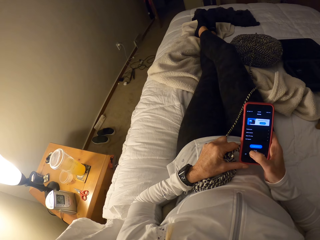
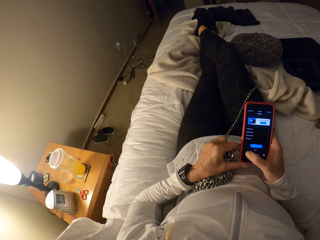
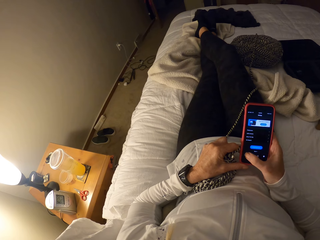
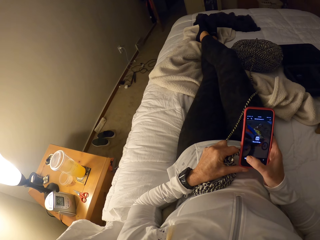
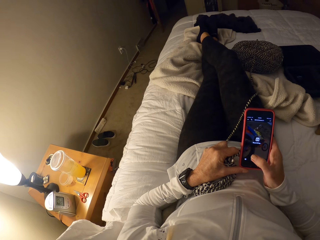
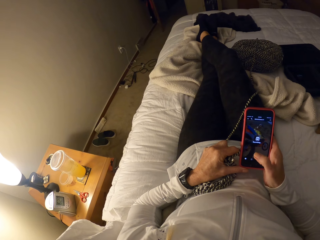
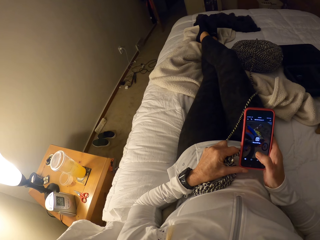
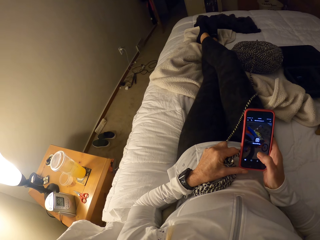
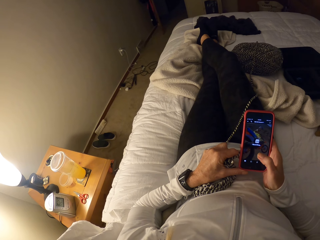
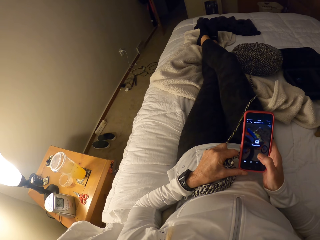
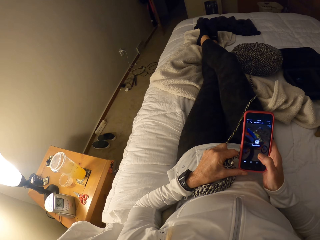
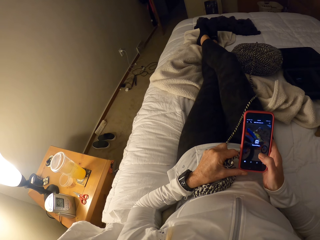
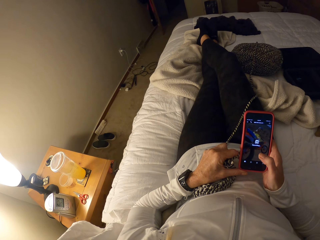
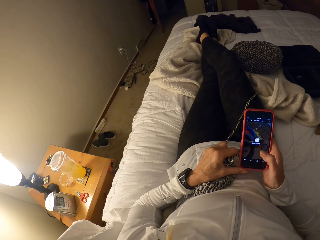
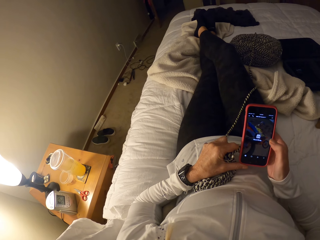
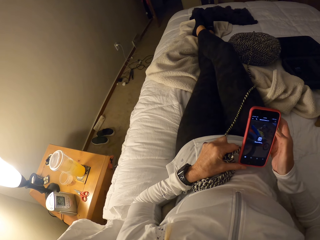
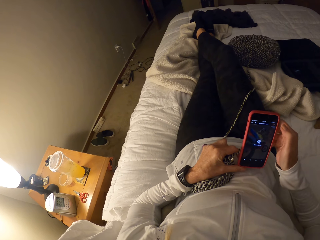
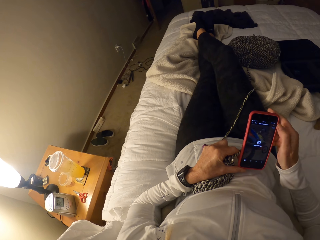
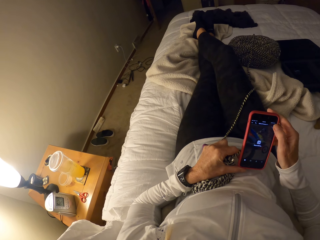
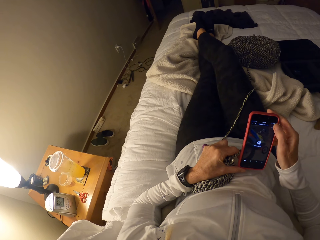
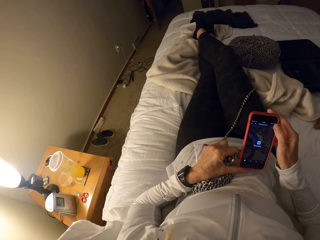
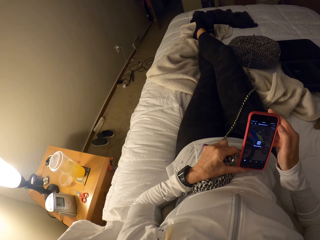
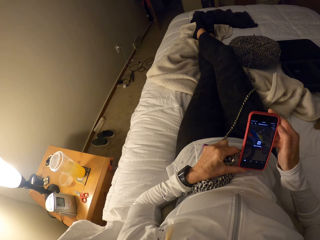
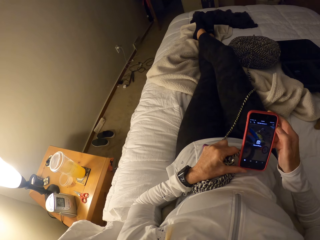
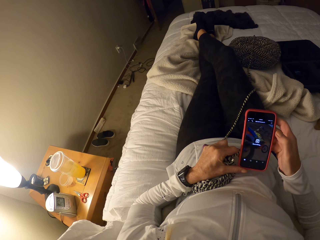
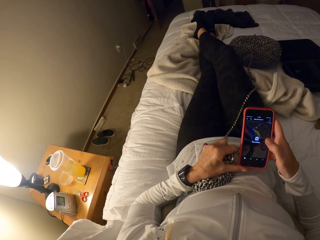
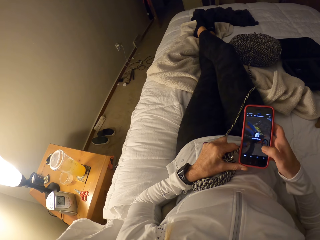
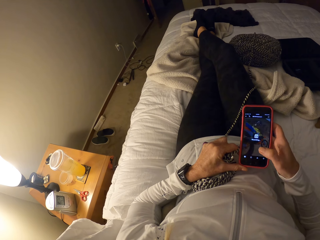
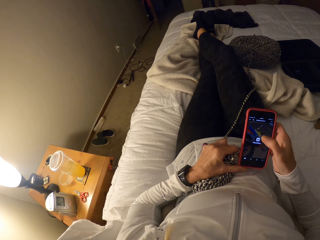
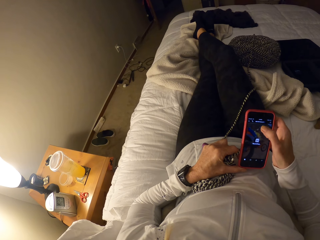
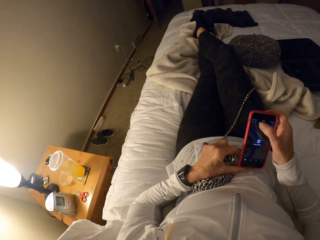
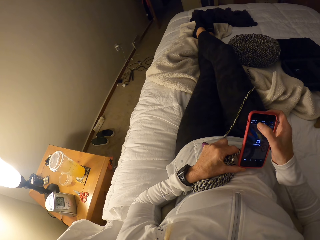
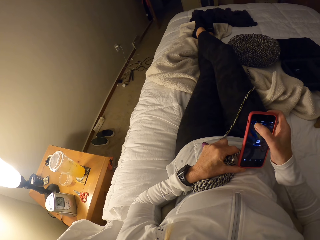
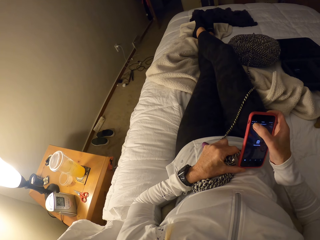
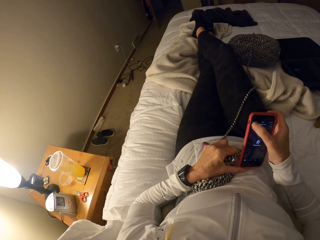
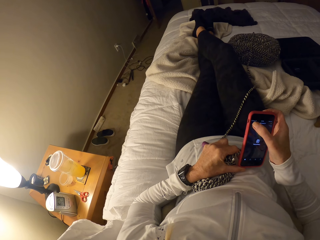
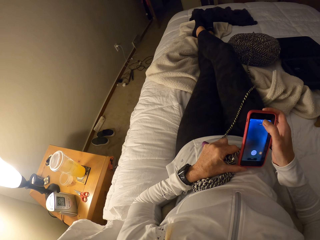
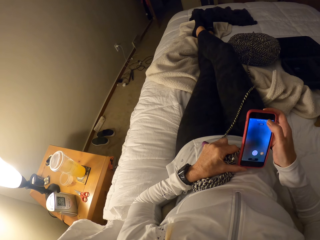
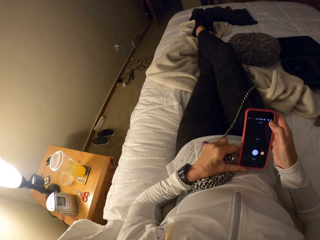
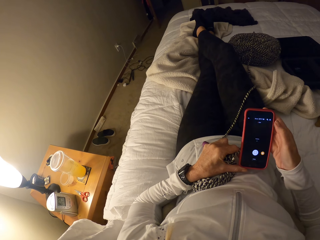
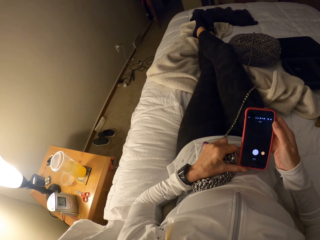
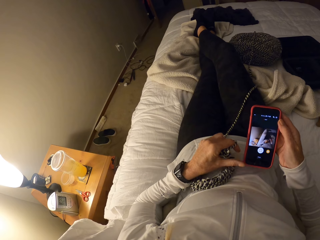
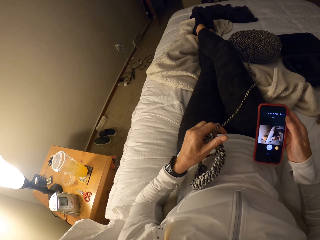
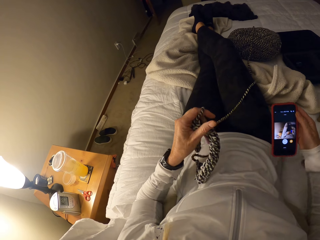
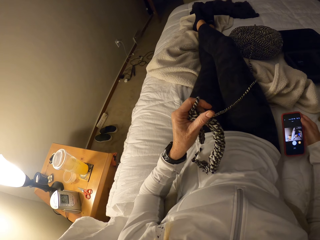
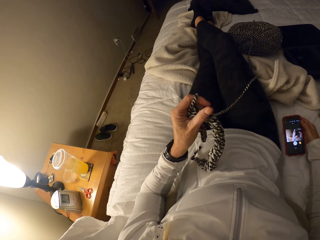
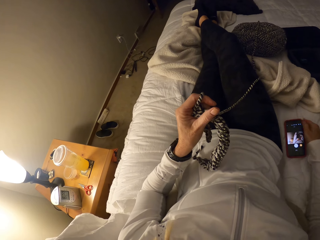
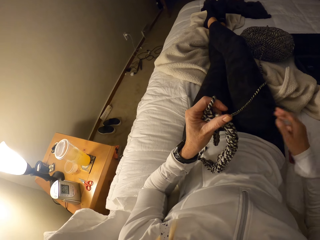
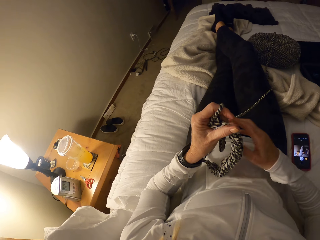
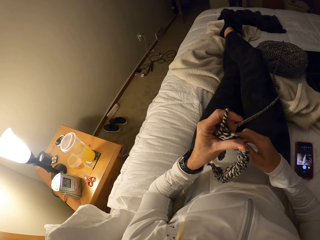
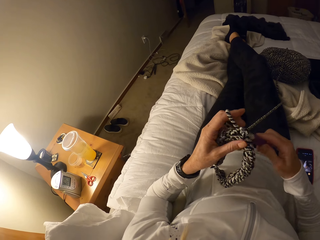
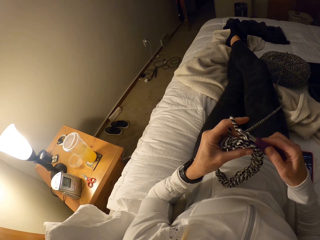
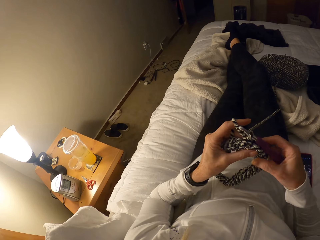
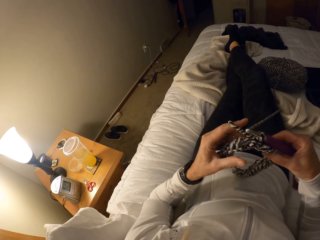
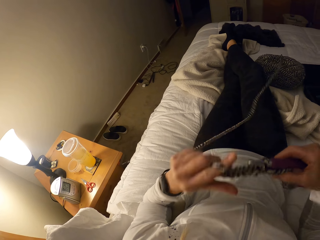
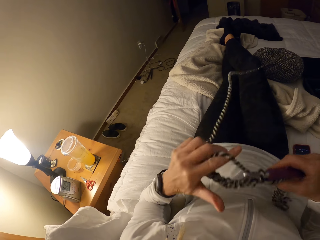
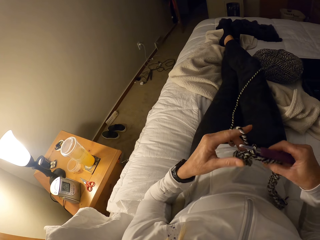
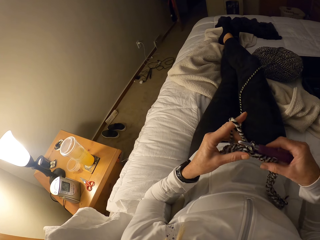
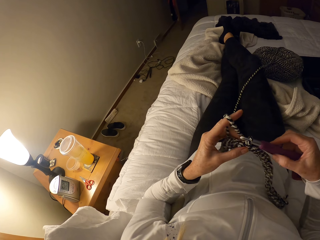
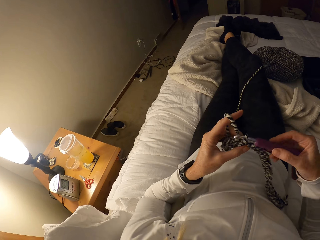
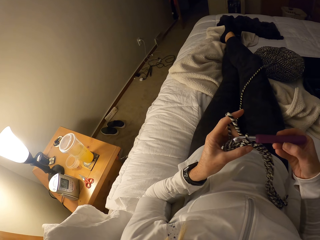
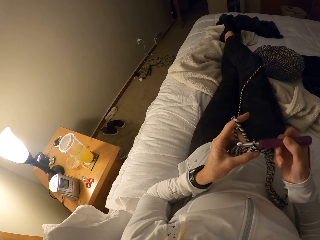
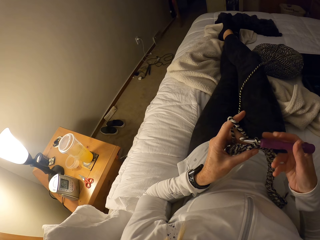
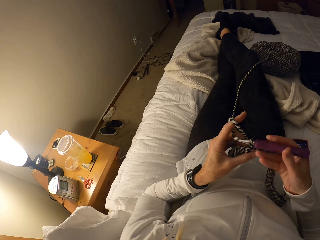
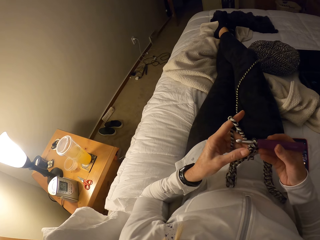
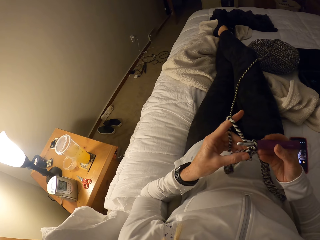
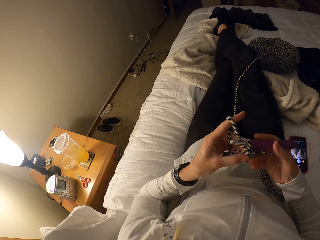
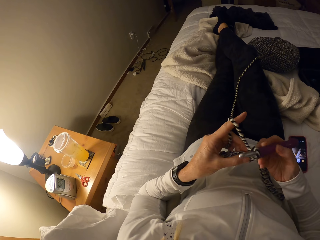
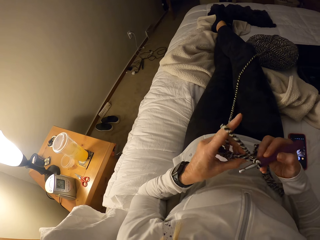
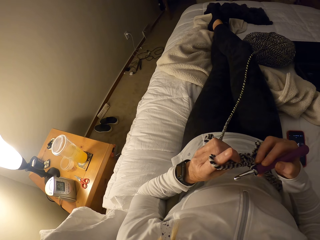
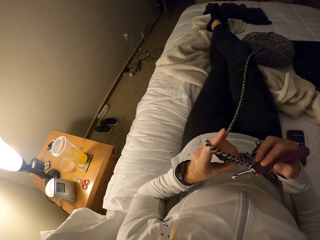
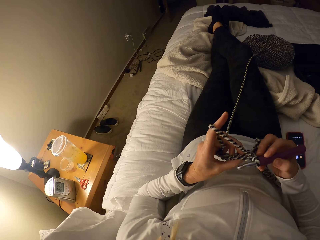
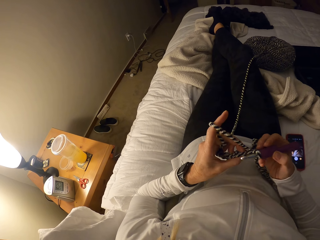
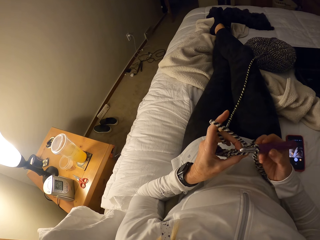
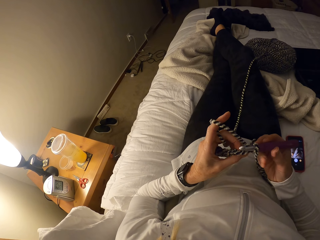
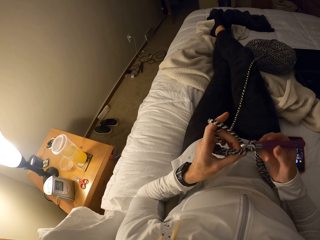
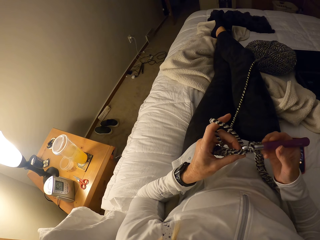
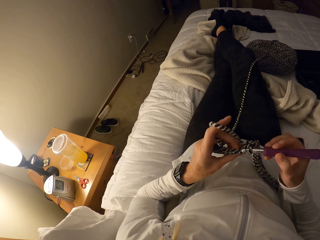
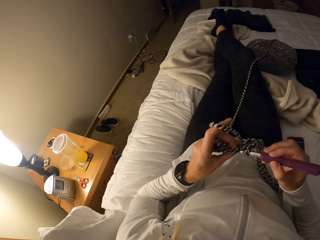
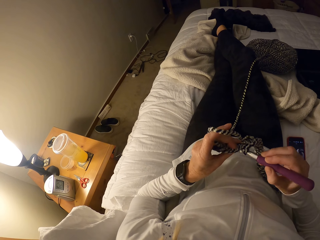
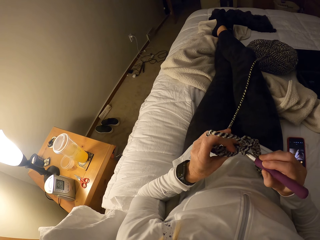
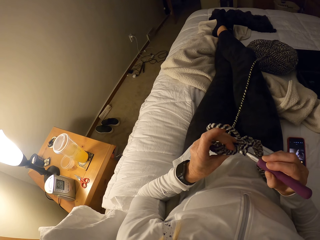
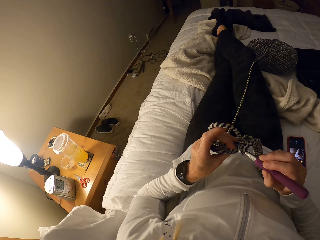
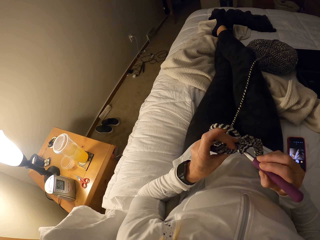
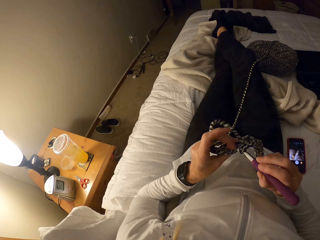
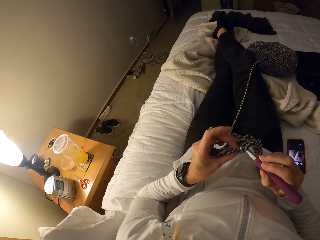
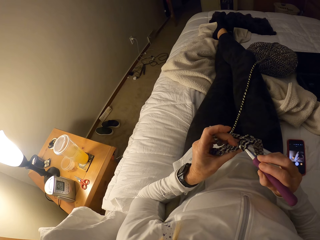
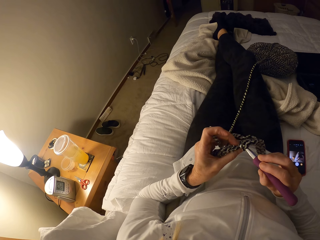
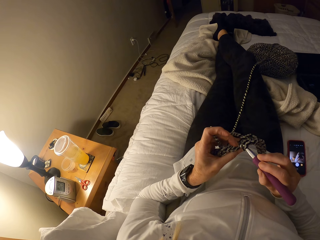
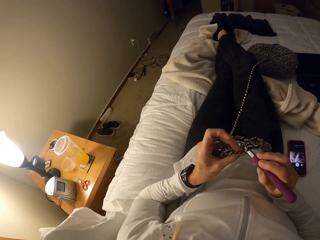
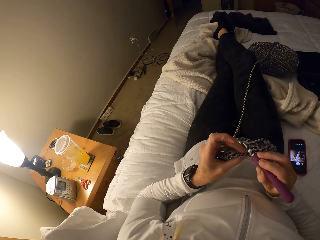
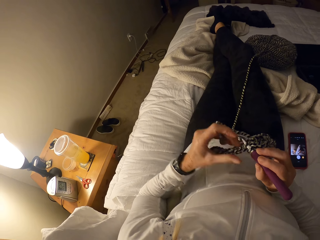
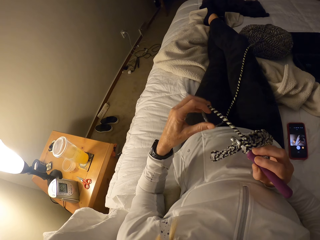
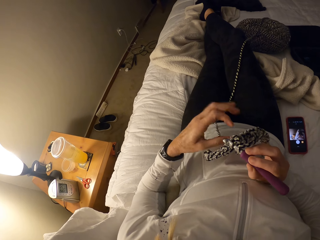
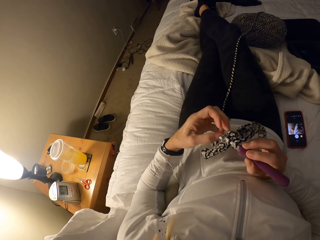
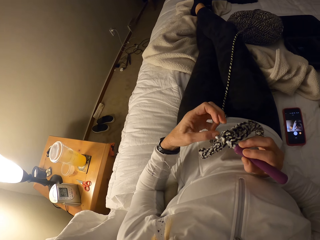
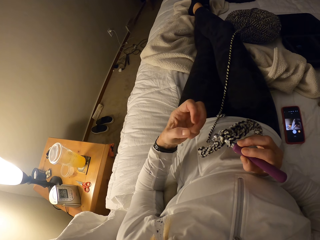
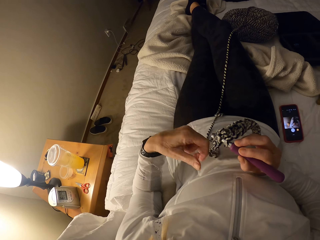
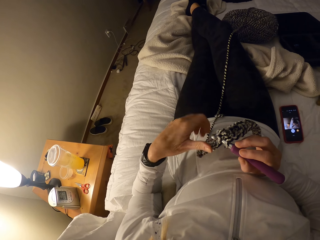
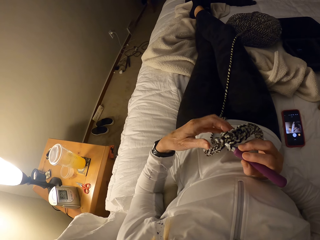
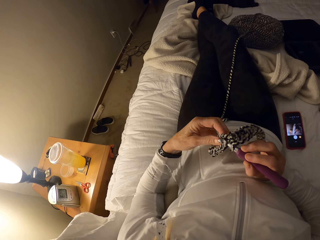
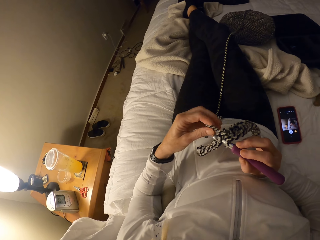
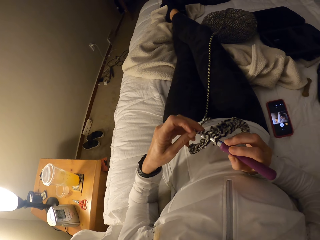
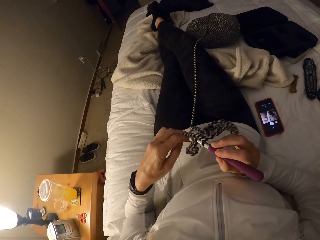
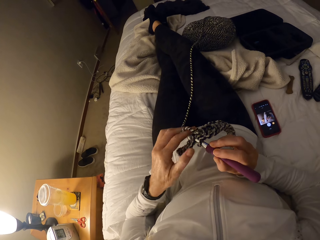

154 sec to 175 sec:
The camera wearer swipes the phone screen from left to right. They put down the phone. They hold the crochet hook. They crochet a fabric. They continue crocheting.
